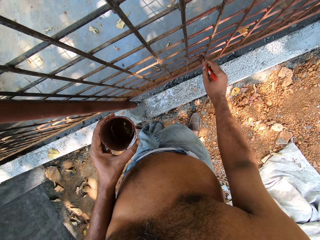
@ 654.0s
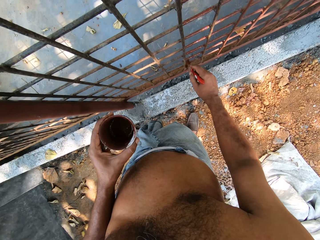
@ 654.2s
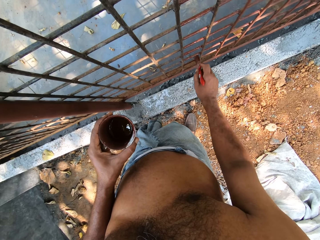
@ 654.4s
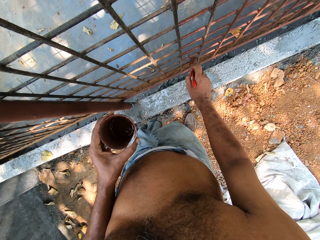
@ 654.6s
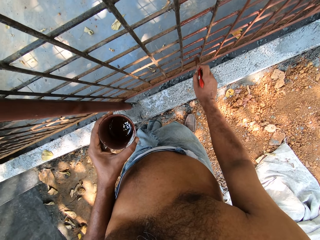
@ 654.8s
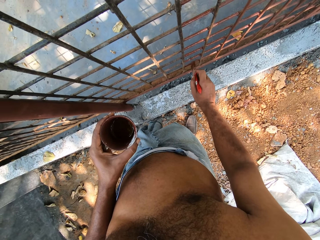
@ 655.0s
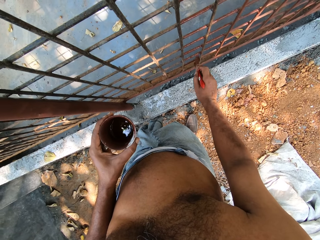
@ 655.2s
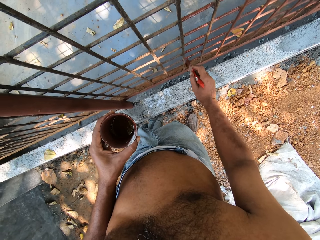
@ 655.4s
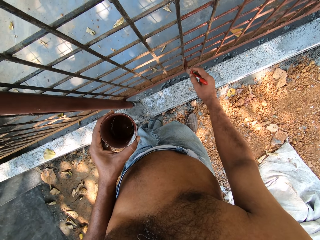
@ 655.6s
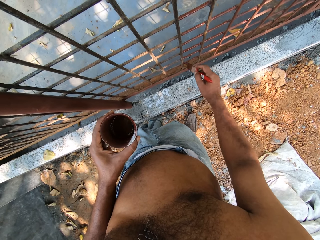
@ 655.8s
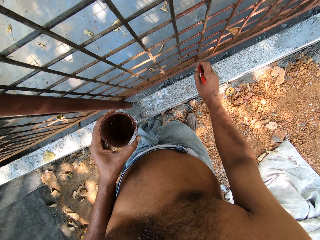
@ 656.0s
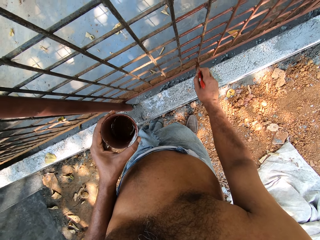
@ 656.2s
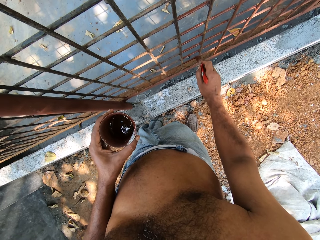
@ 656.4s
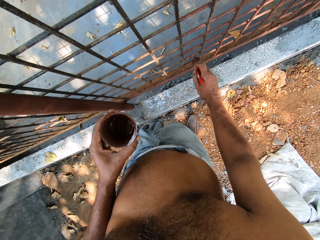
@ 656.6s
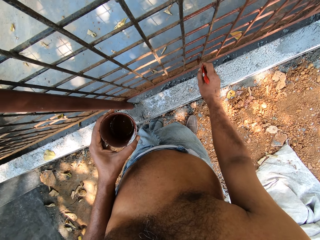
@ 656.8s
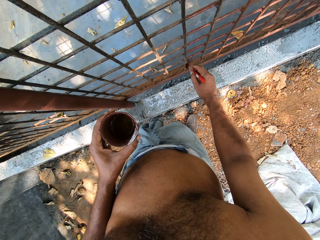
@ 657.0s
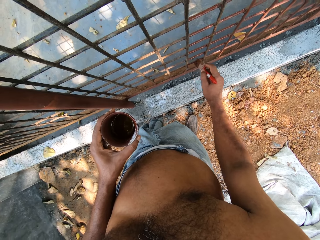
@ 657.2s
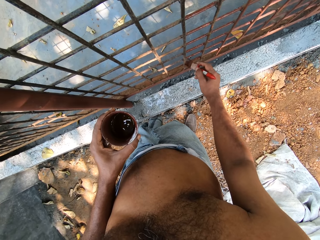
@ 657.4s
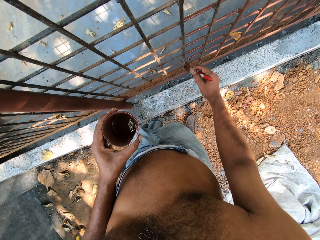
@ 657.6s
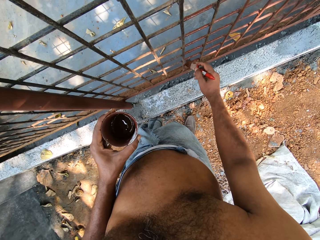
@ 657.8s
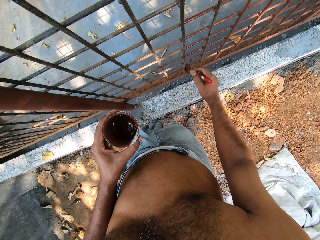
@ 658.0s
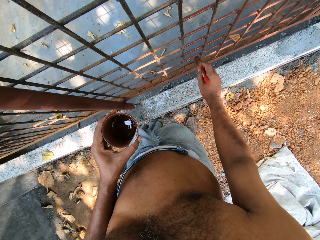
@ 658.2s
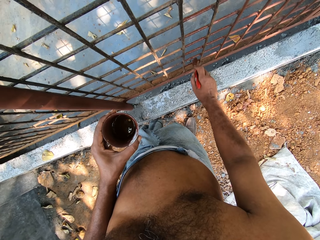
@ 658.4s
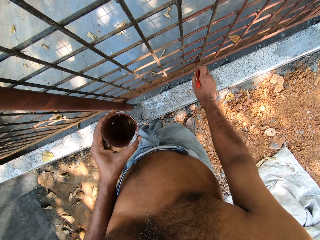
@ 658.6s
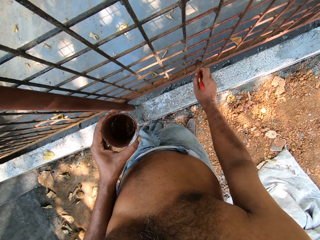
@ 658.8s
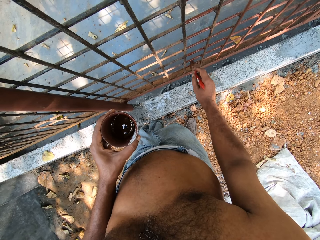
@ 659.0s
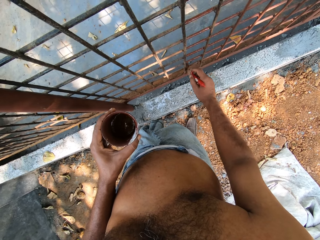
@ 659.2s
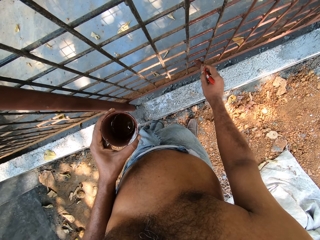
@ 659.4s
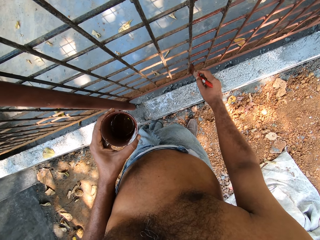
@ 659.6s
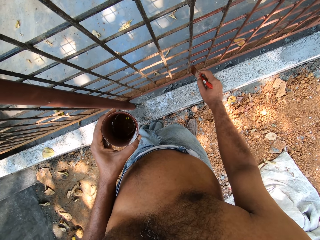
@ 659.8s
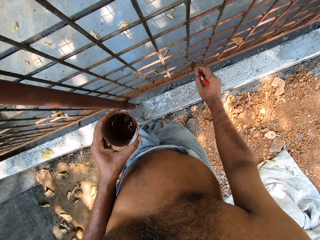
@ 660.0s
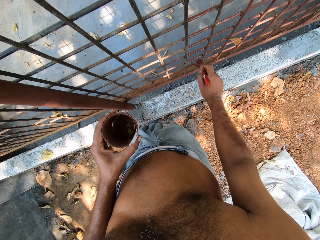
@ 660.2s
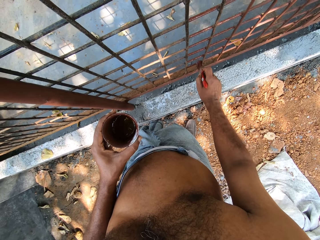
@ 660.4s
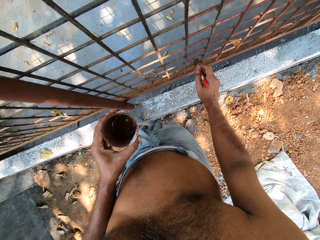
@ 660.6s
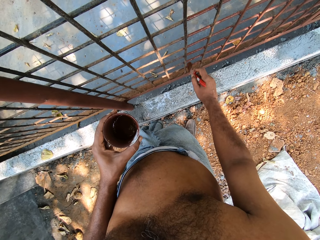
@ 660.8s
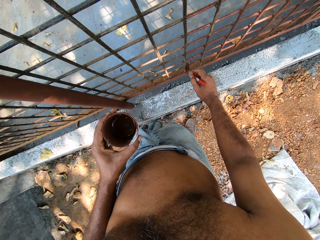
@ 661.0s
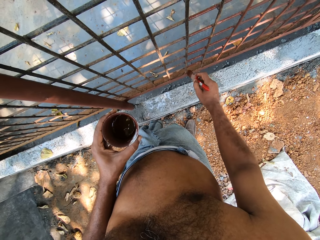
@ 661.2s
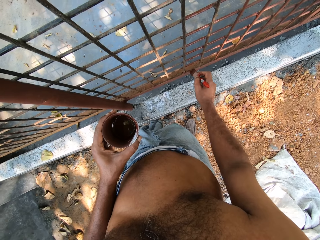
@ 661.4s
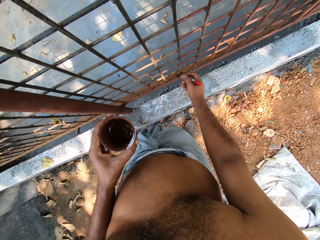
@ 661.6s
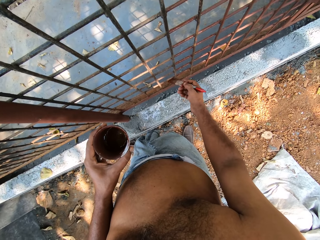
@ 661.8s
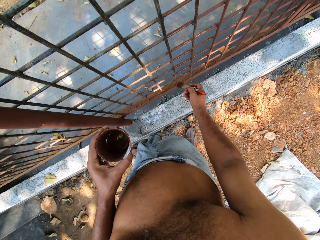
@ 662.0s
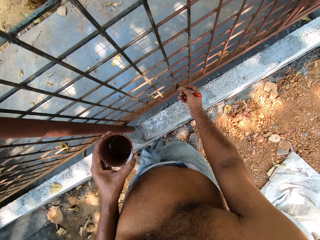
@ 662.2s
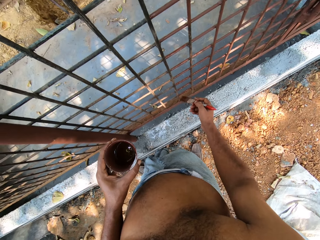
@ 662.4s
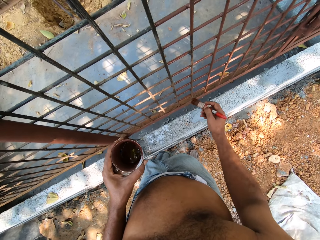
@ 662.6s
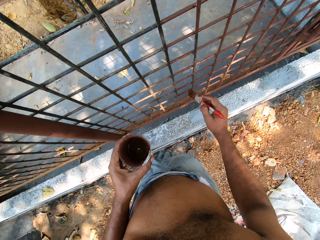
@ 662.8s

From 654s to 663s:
The camera wearer paints the metal storage cage with the paint brush in his right hand.

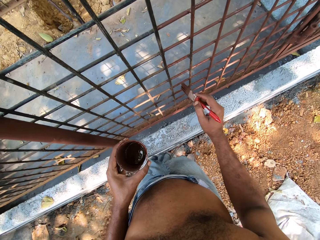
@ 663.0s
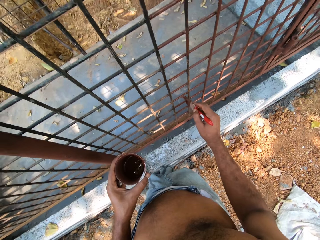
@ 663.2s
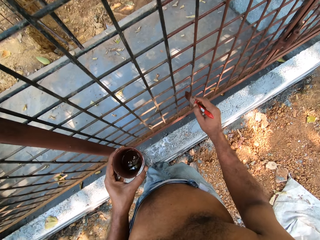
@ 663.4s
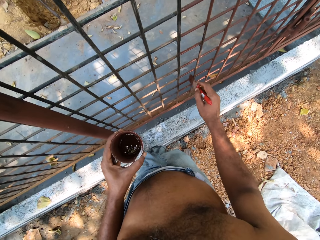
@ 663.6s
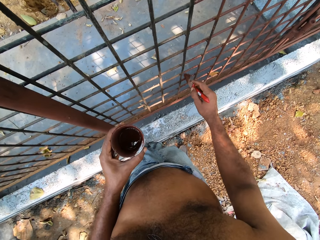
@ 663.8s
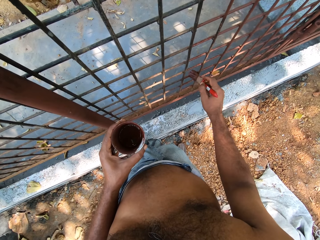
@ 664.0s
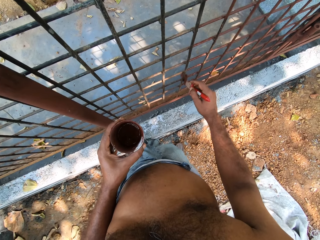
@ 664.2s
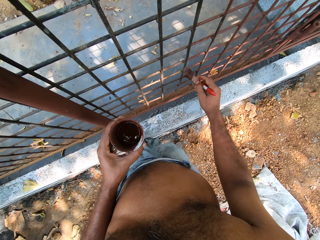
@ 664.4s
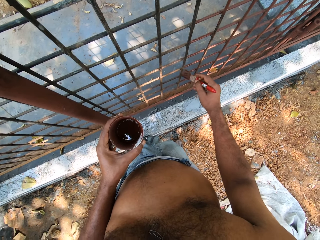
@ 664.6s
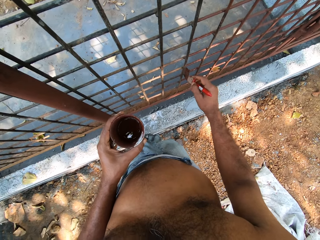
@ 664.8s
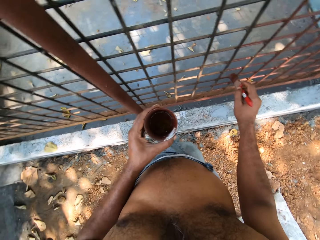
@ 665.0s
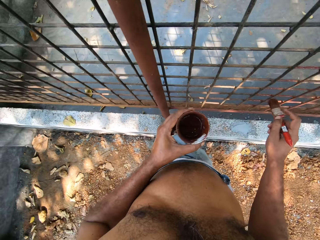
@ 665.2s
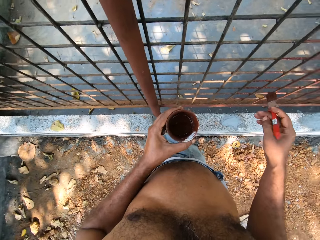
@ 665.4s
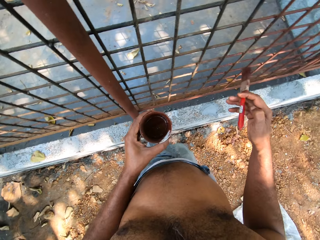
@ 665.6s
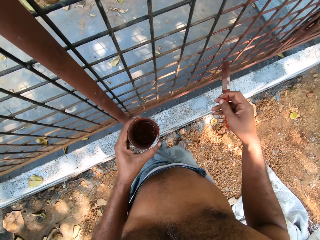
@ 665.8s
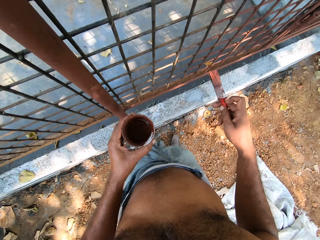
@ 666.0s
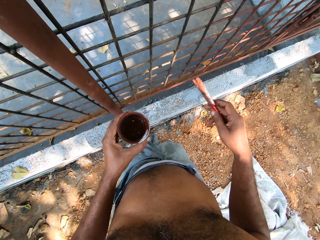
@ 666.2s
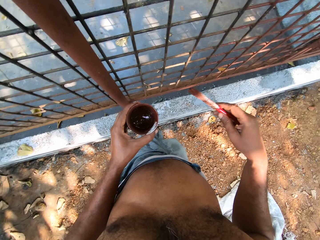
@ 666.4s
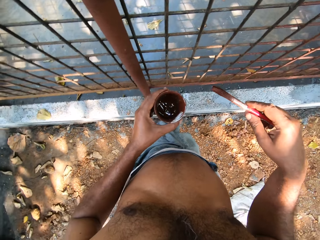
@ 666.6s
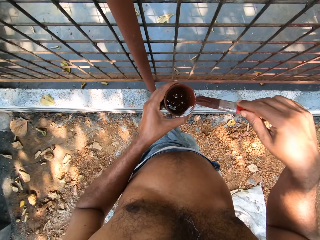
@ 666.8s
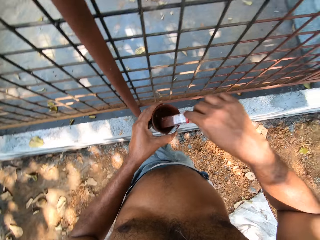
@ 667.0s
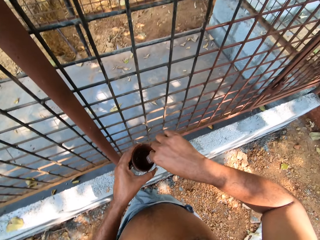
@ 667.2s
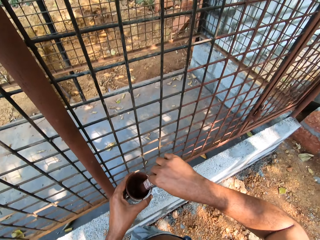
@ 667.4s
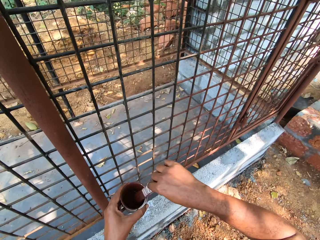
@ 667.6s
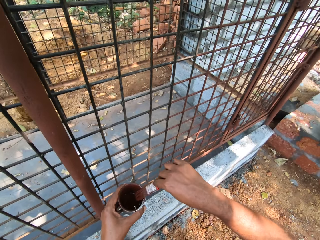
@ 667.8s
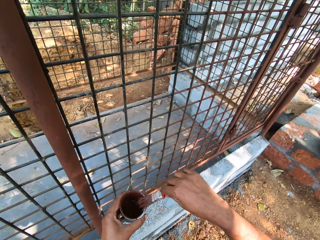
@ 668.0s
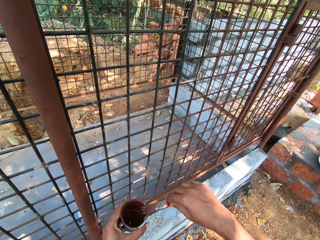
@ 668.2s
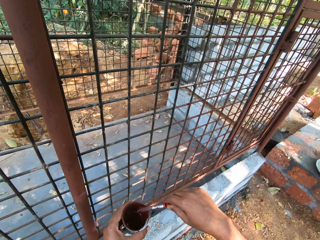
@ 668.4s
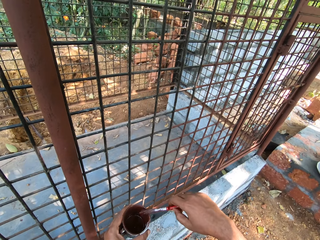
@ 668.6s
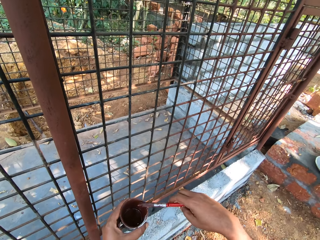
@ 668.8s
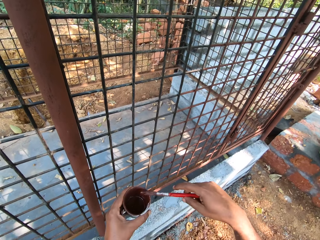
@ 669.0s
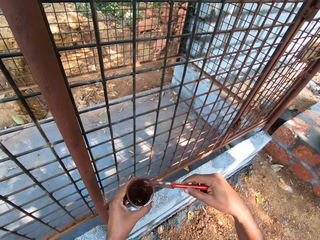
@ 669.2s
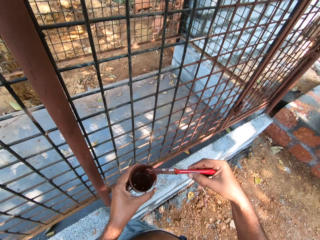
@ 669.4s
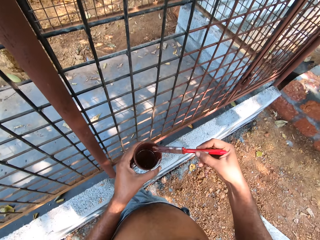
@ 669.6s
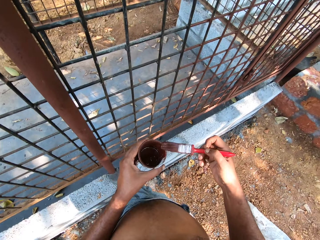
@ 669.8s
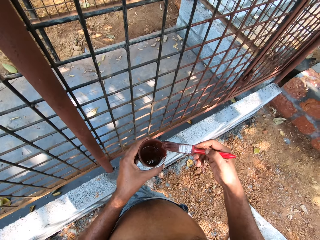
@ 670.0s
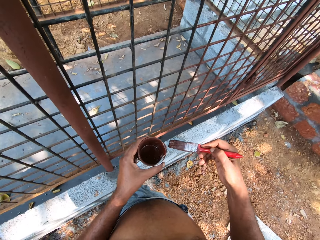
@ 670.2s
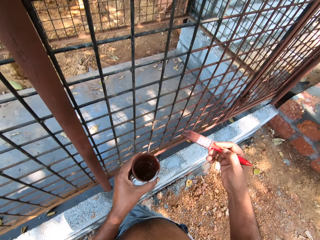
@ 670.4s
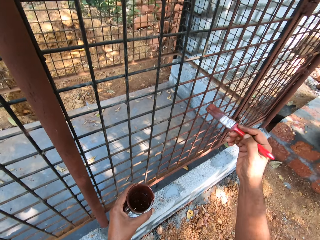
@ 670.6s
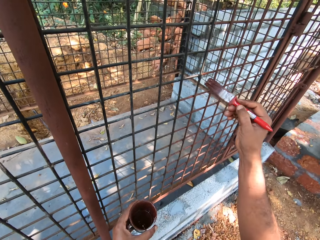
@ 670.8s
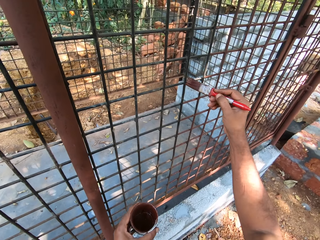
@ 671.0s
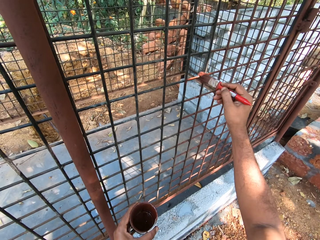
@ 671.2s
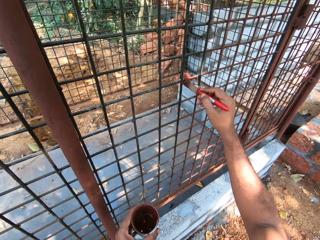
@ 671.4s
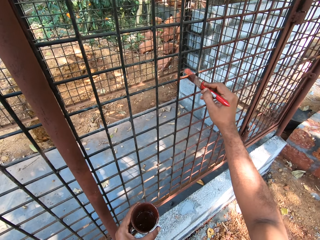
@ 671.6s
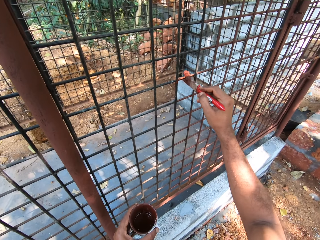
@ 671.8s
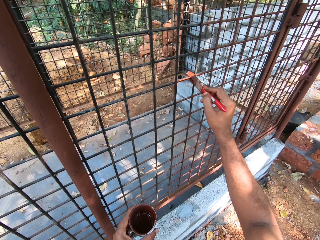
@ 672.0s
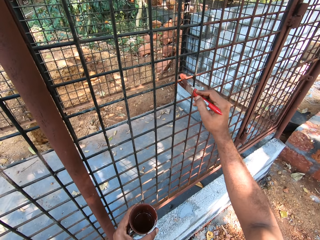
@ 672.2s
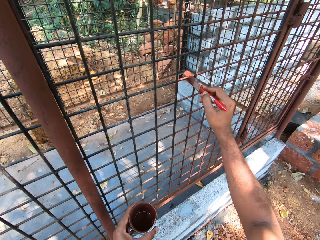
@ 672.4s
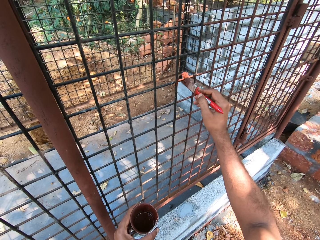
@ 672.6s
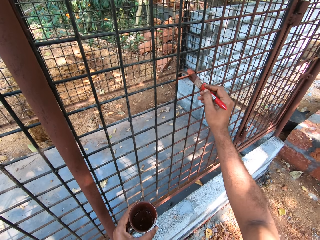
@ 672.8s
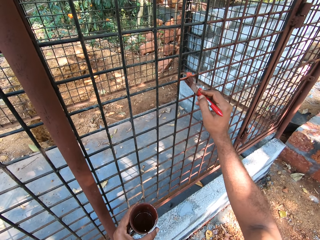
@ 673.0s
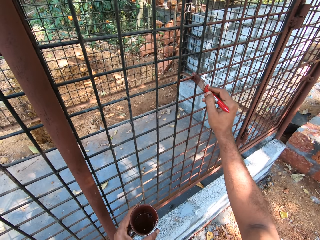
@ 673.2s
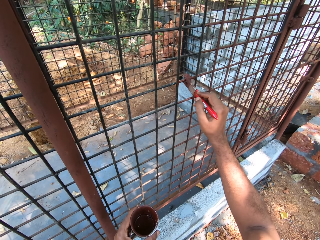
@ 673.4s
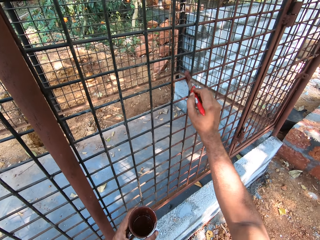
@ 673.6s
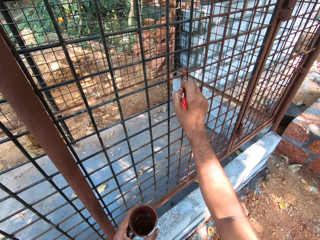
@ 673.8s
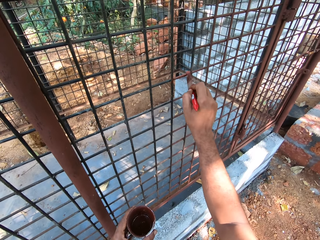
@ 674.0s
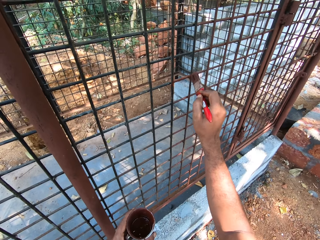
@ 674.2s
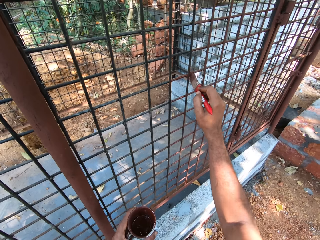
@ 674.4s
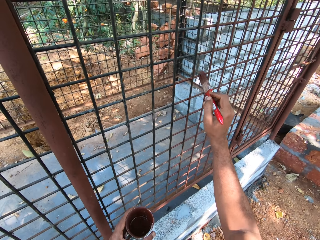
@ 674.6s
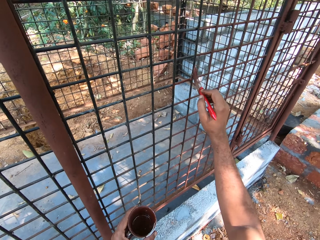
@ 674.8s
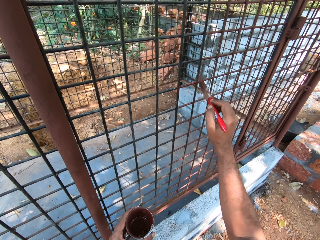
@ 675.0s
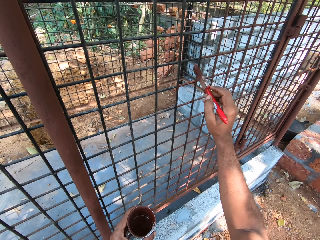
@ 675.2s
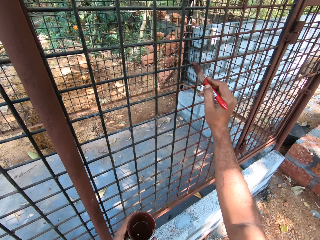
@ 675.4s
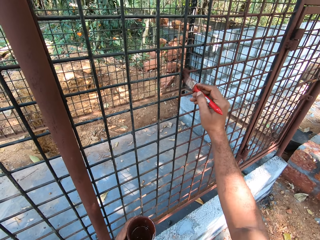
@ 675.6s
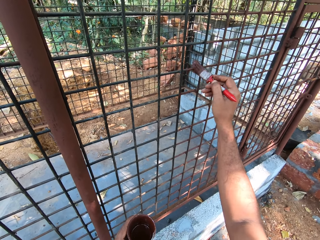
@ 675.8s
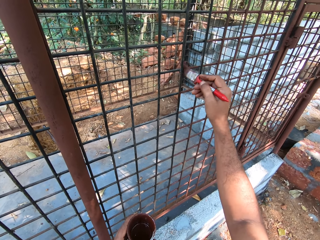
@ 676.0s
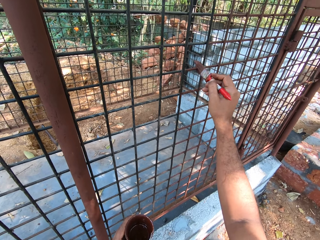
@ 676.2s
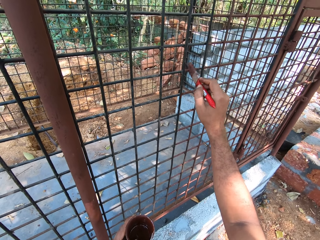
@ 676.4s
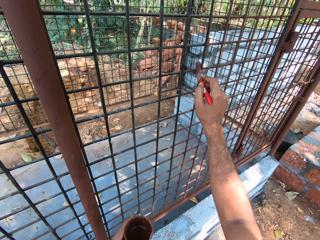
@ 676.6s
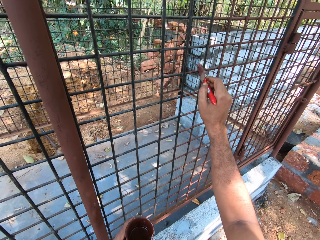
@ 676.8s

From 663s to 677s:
The camera wearer paints the metal storage cage with the paint brush in his right hand. He dips the paint brush into the cup with his right hand. He mixes paint in the cup with the paint brush in his right hand. He paints the metal storage cage with the paint brush in his right hand.
